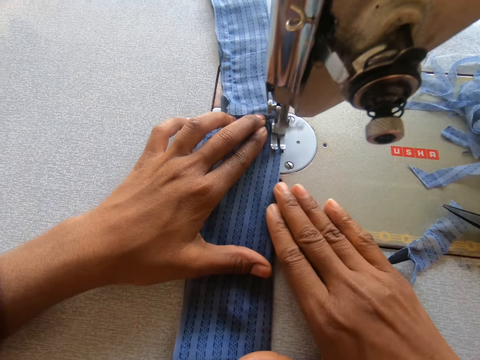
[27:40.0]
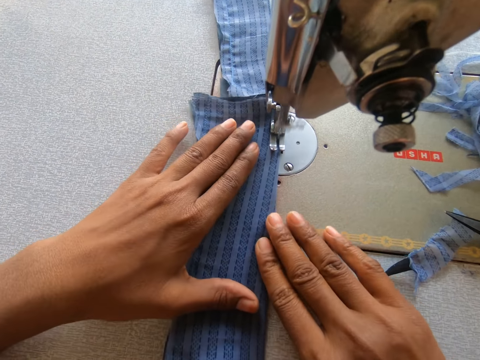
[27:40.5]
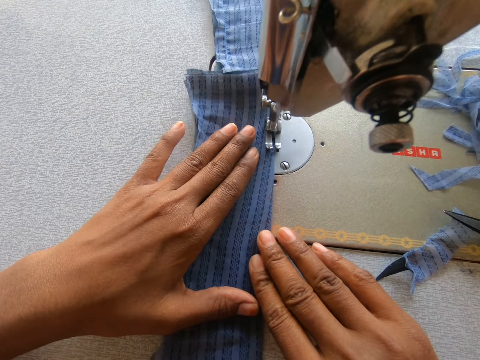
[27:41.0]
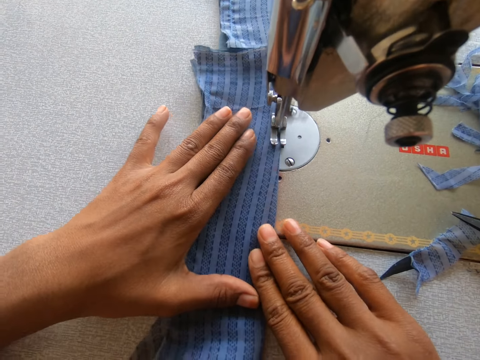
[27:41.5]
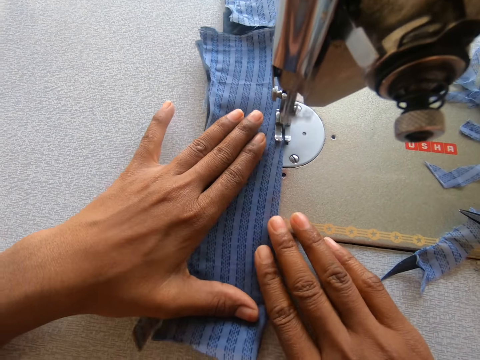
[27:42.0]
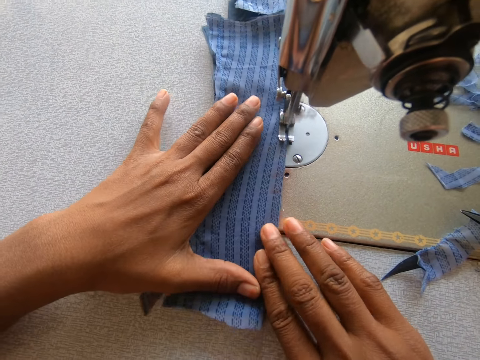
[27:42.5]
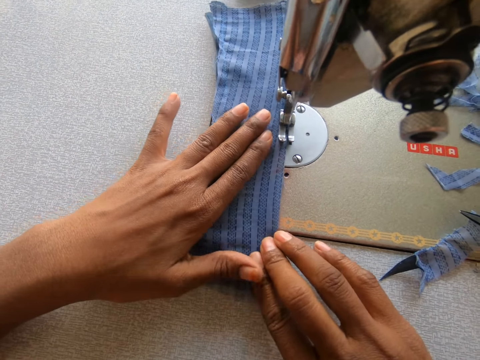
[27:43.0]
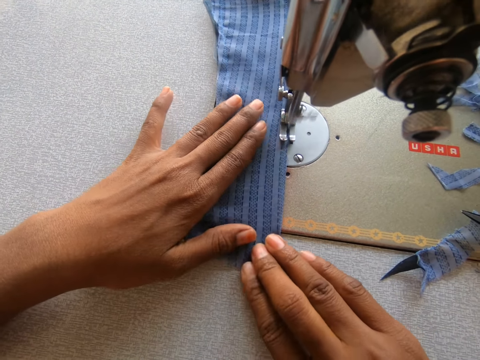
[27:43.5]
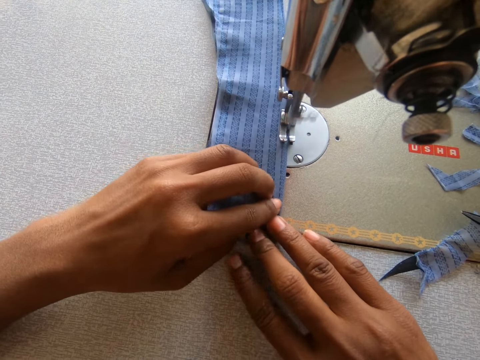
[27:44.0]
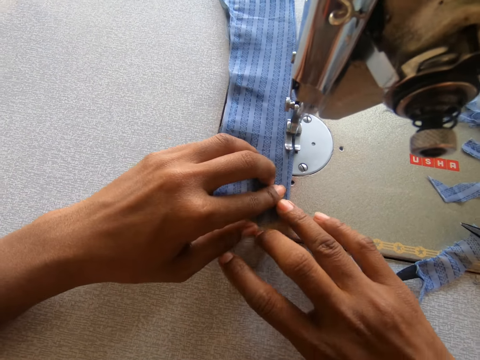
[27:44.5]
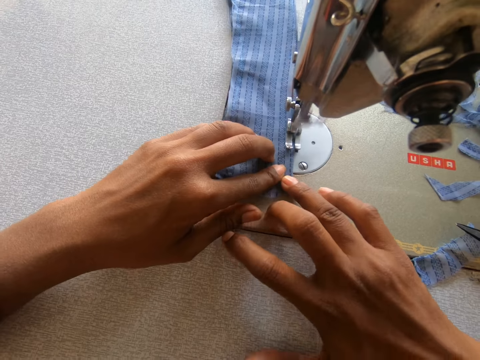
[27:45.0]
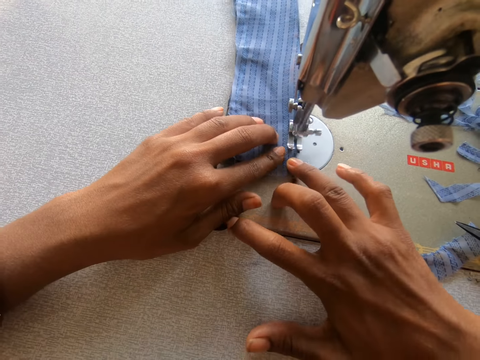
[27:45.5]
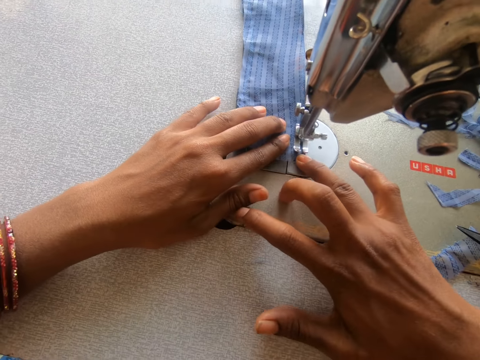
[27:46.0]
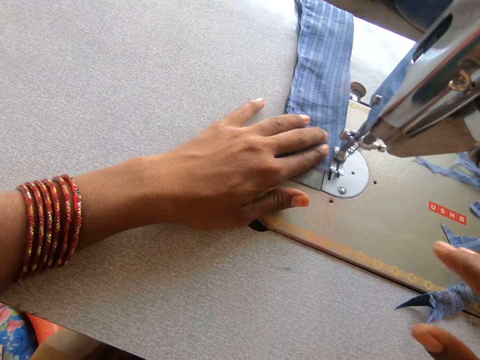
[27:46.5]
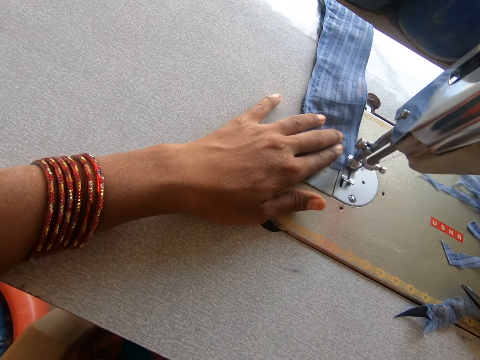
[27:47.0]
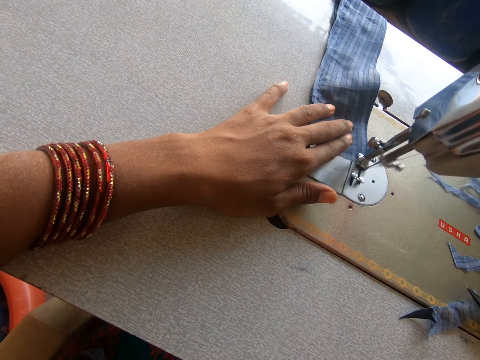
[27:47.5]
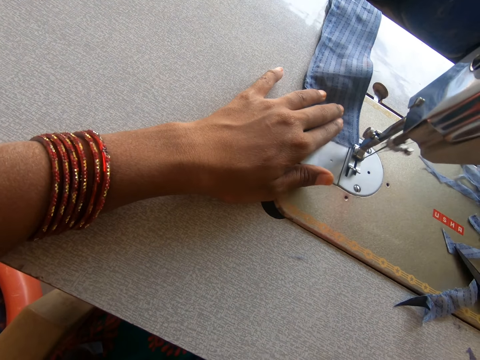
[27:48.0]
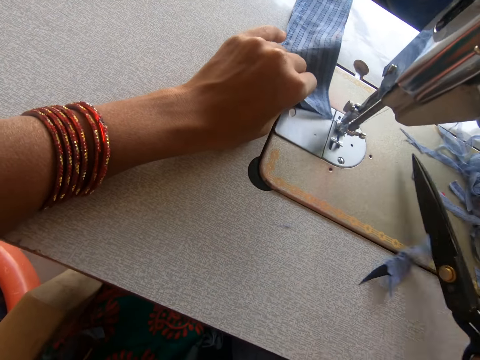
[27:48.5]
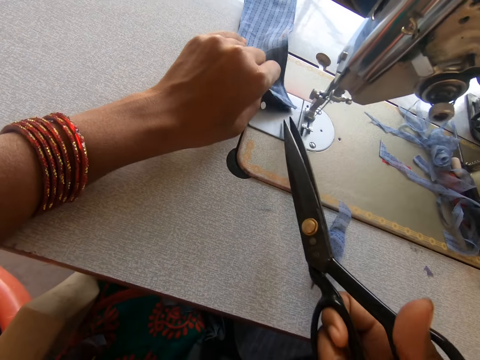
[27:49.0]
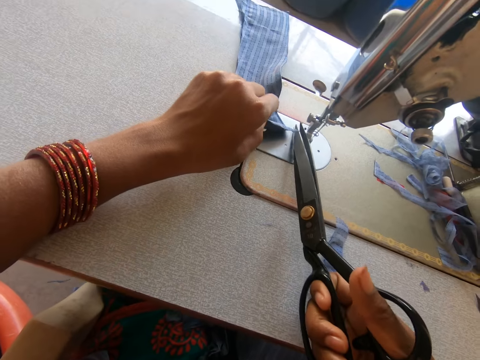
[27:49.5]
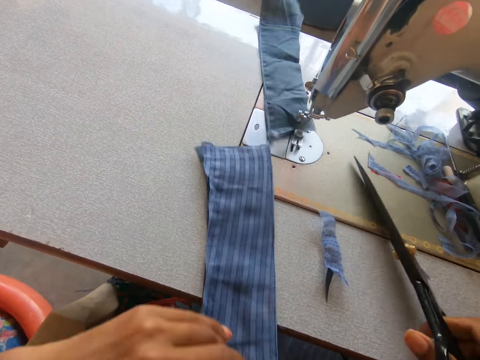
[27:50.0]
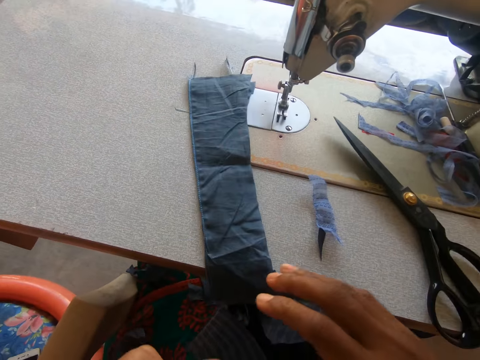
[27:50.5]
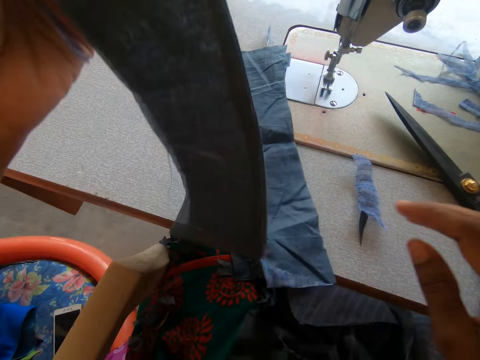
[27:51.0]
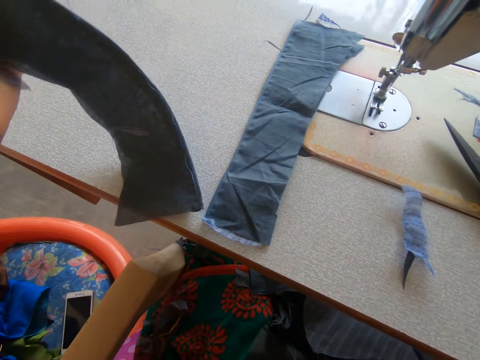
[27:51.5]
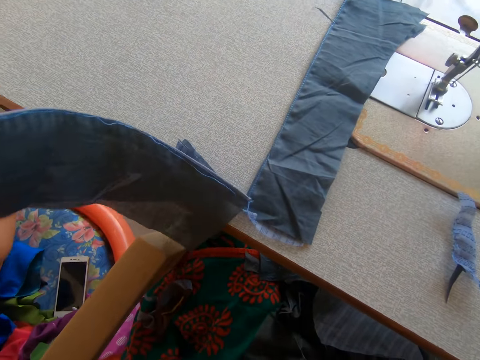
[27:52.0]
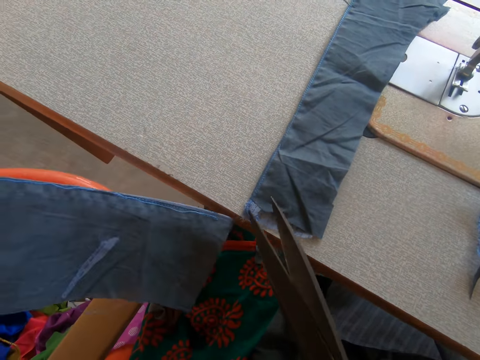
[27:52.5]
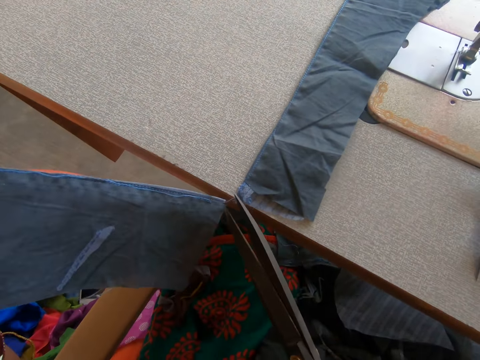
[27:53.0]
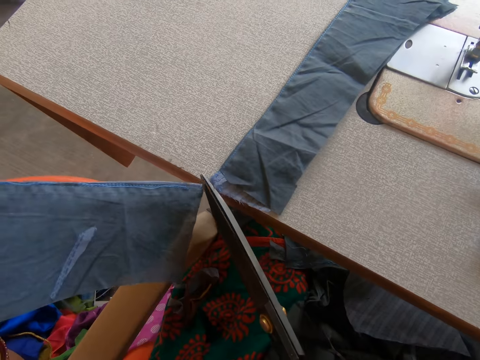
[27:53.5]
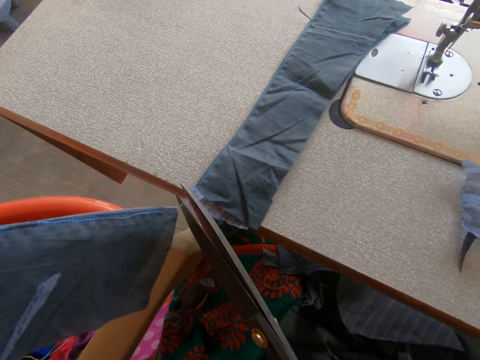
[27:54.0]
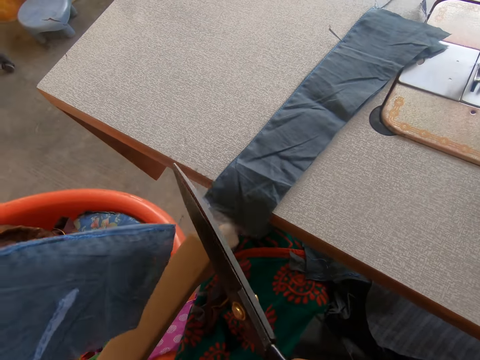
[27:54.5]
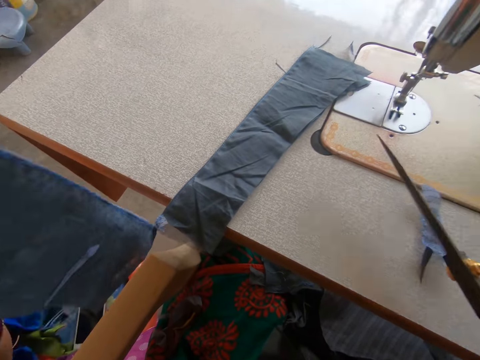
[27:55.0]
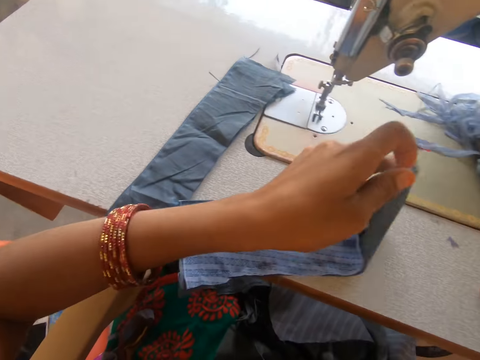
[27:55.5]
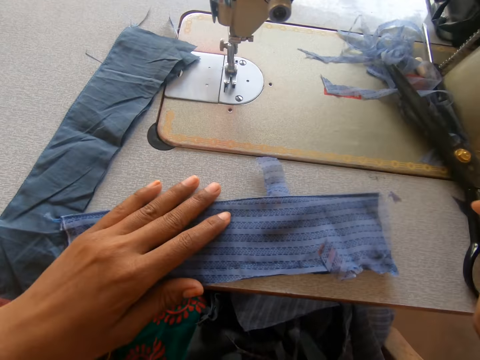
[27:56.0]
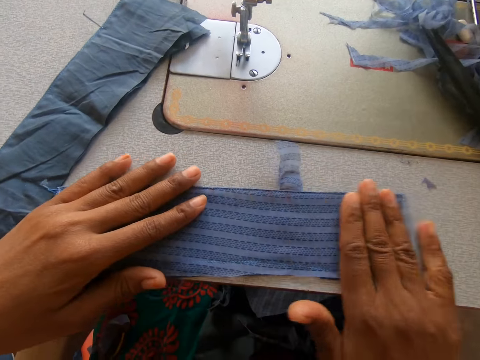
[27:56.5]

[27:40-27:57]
The camera wearer picks up a pair of scissors with her right hand on the sewing machine. She cuts off the sewing thread from the cloth with the pair of scissors. She slides the garment on the sewing machine. She drops the pair of scissors on the sewing machine with her right hand. She raises the garment up. She cuts off another thread from the cloth with the pair of scissors. She places the garment on the sewing machine. She drops the pair of scissors on the sewing machine with her right hand. She spreads the garment with her hands. She uses her right hand to smoothen the surface of the cloth.

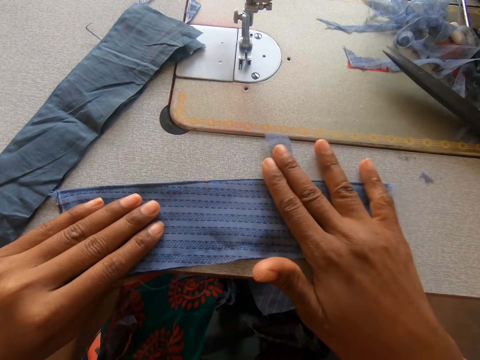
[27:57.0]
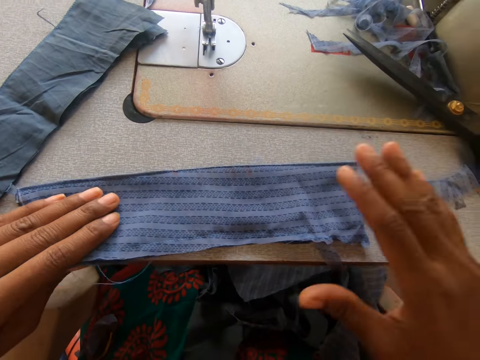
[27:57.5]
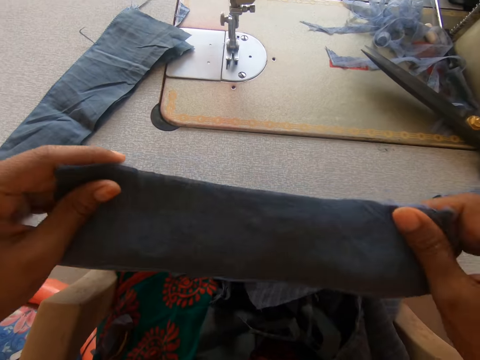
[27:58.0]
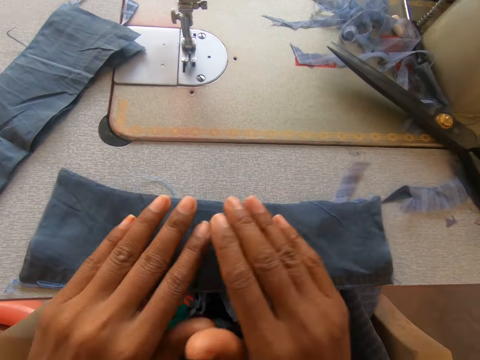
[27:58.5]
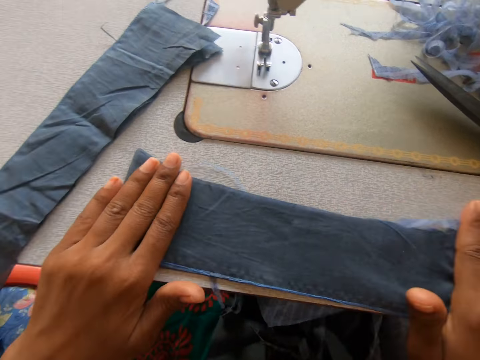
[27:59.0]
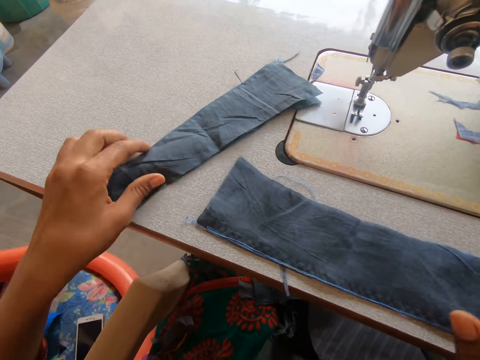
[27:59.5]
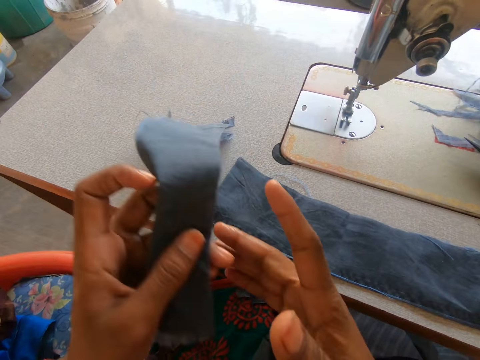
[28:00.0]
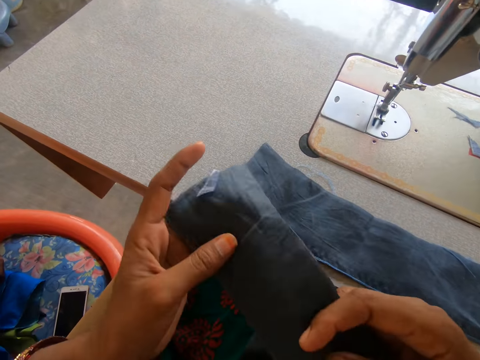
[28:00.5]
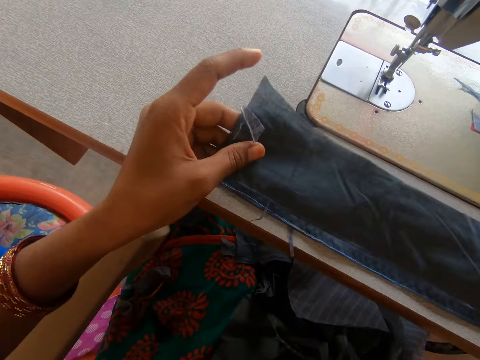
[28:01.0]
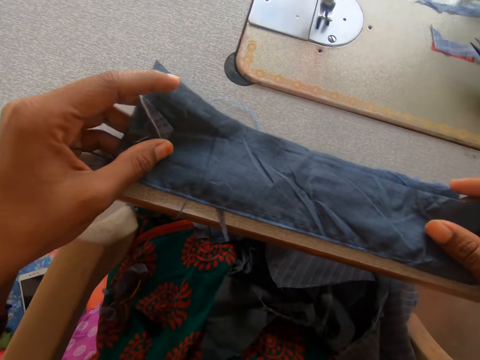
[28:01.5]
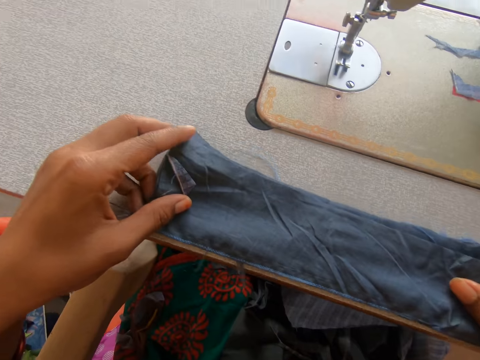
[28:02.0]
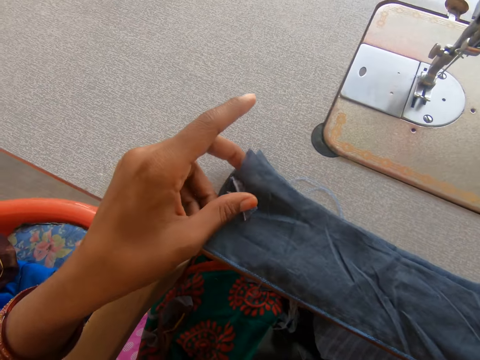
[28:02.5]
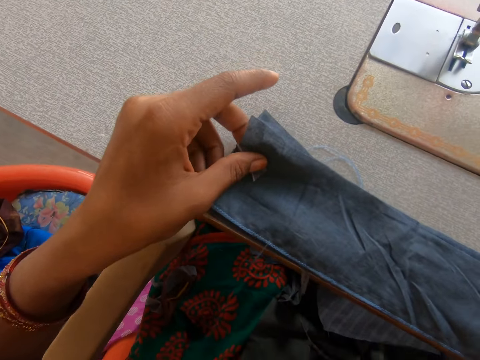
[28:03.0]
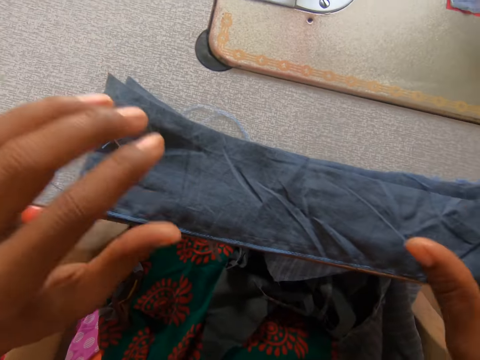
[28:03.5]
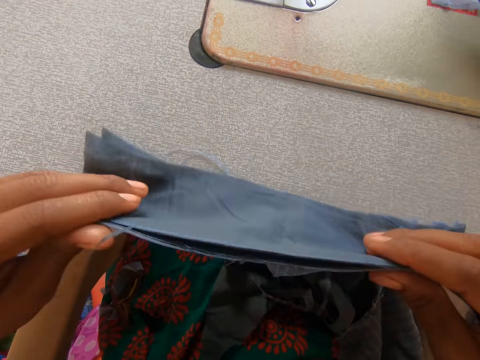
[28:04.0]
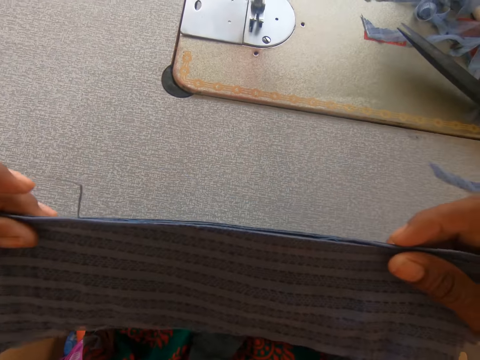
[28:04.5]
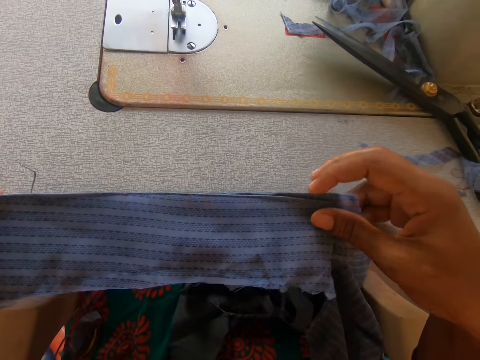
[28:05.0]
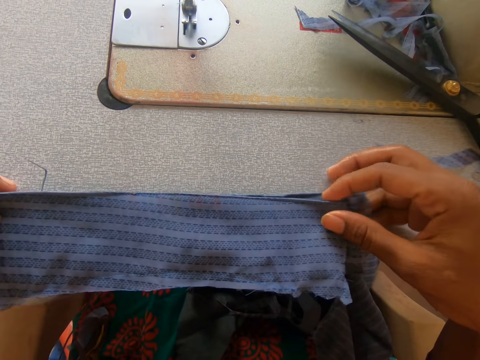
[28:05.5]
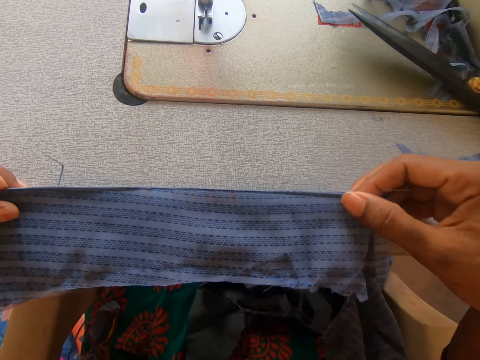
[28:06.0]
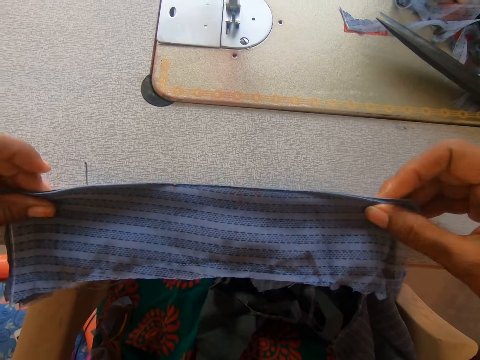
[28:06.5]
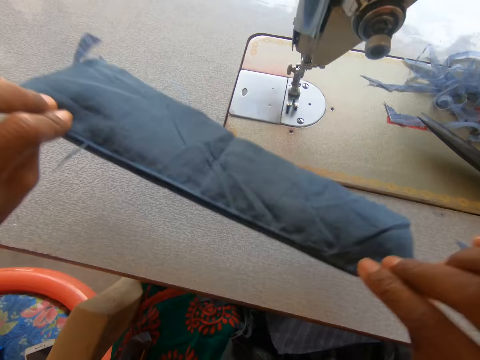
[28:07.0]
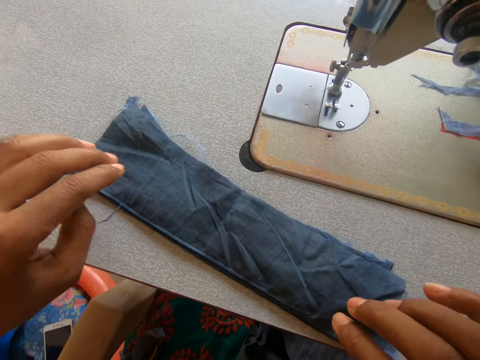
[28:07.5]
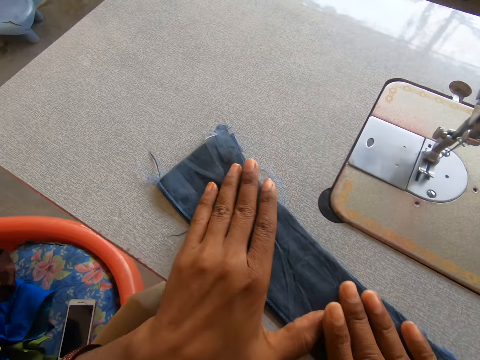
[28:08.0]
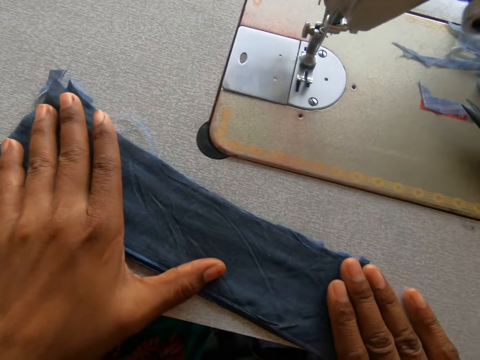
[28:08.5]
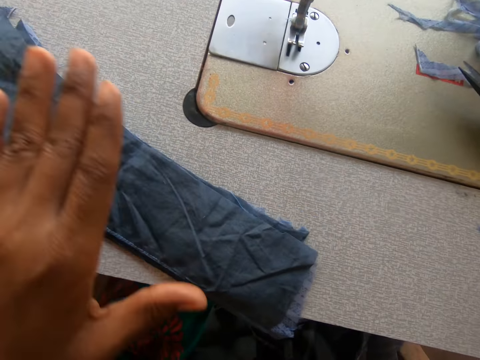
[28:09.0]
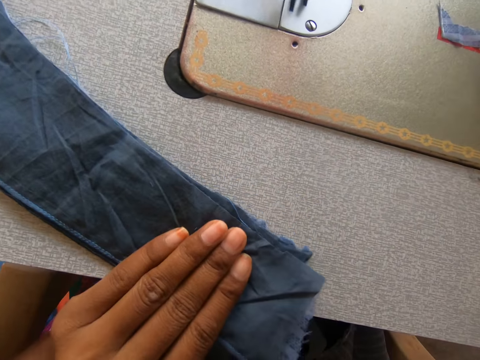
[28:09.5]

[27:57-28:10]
The camera wearer slides a garment on the sewing machine and flips the garment on the sewing machine. She picks up the other cloth with her left hand on the sewing machine. She places the cloths on each other on the sewing machine. She flips the garment on the sewing machine. She flips it again. She cuts the garment with a pair of scissors.
